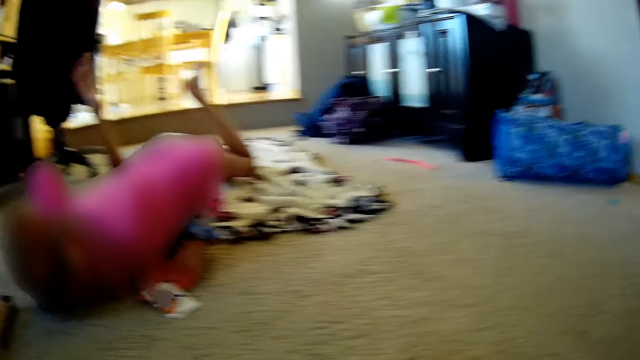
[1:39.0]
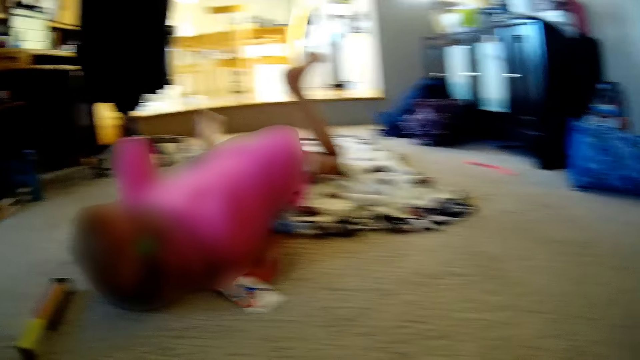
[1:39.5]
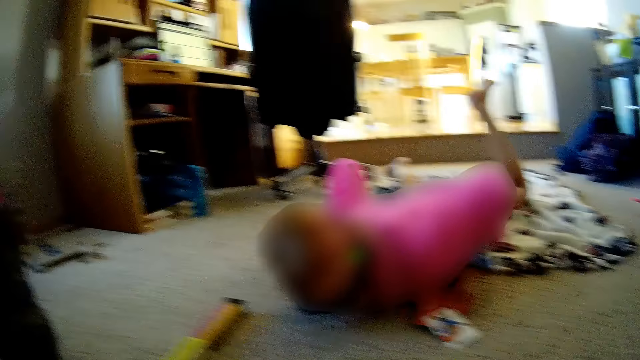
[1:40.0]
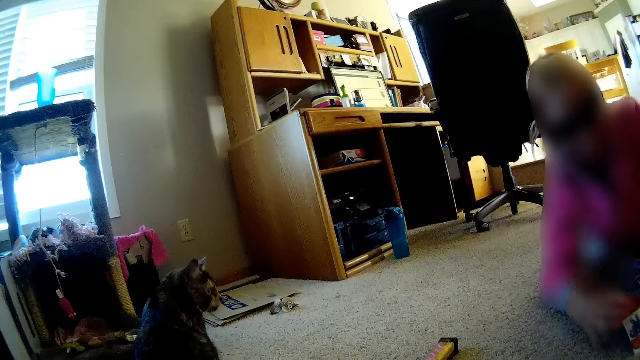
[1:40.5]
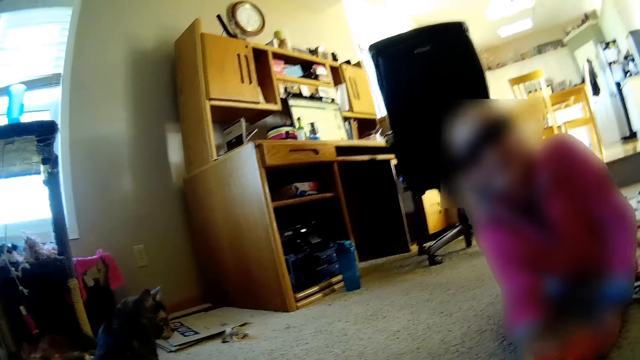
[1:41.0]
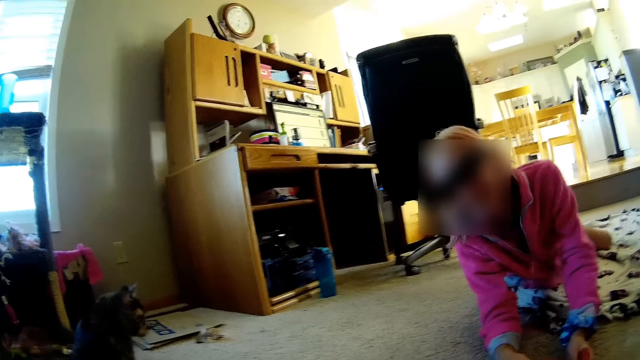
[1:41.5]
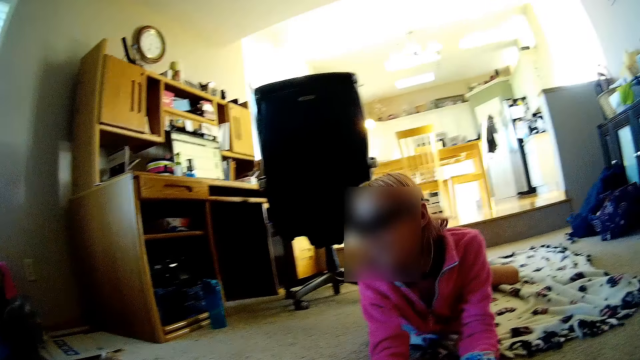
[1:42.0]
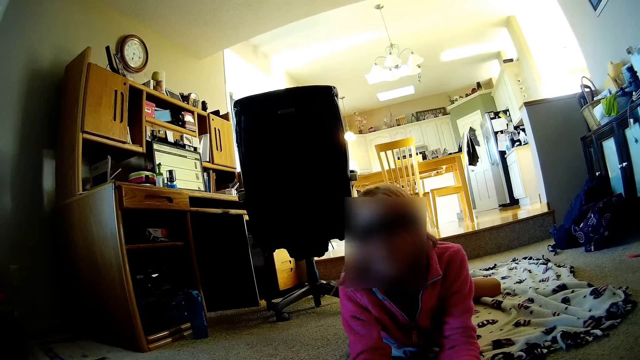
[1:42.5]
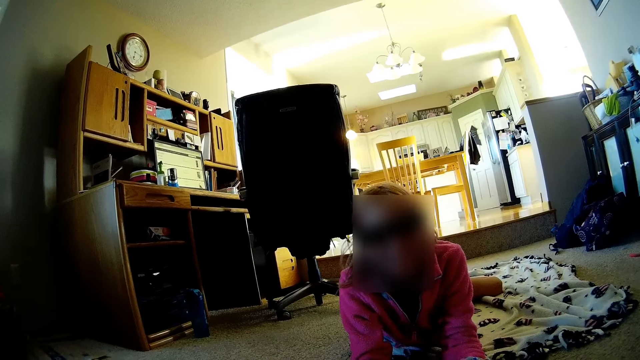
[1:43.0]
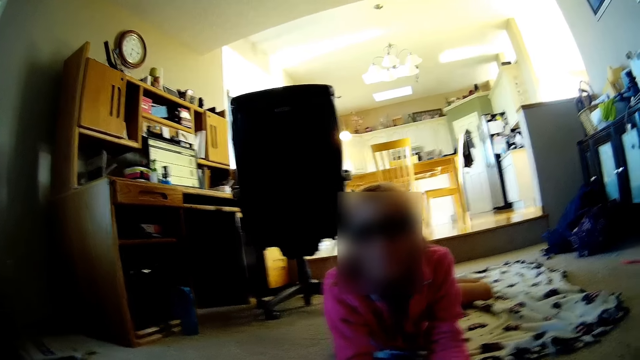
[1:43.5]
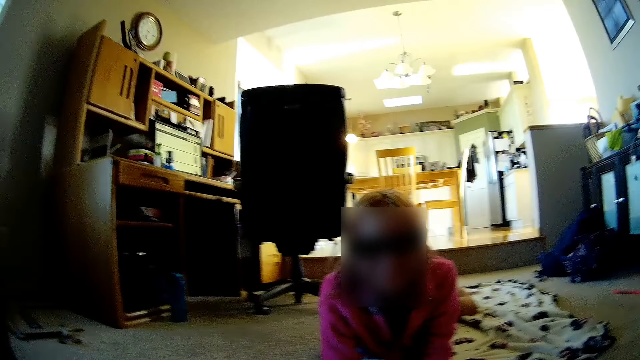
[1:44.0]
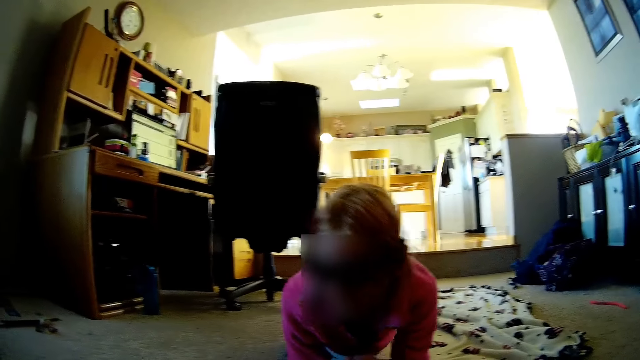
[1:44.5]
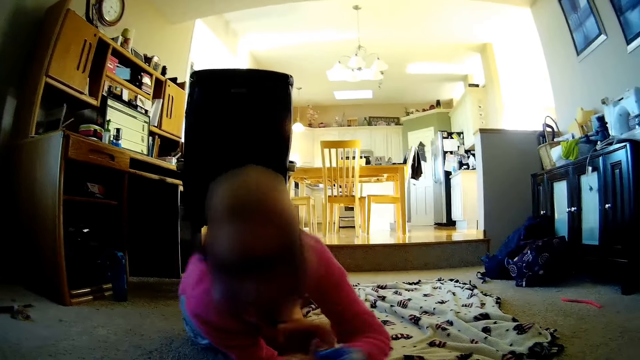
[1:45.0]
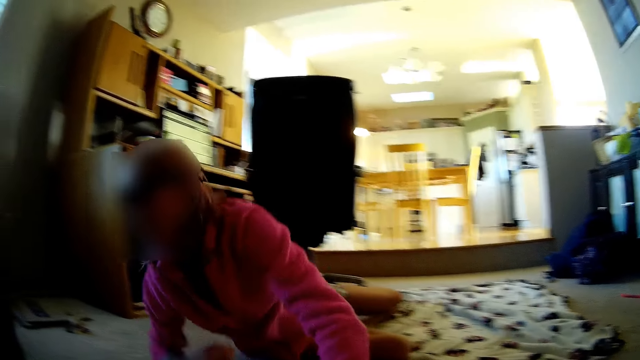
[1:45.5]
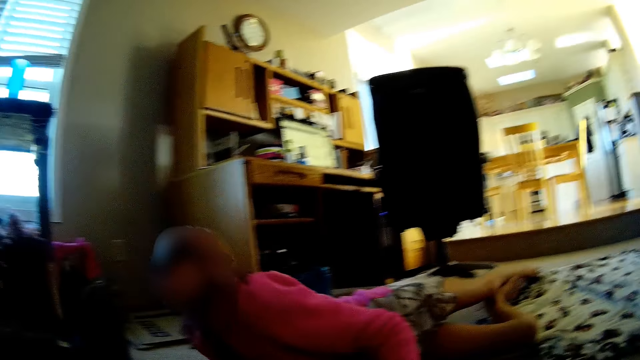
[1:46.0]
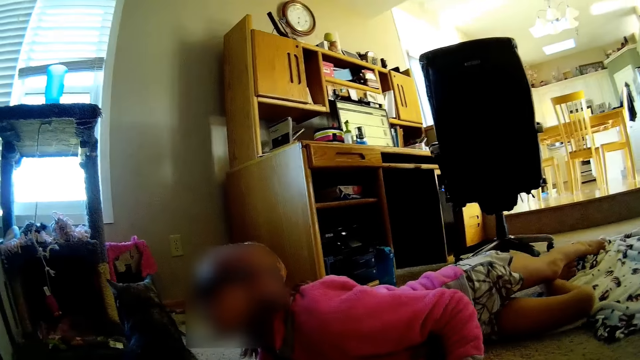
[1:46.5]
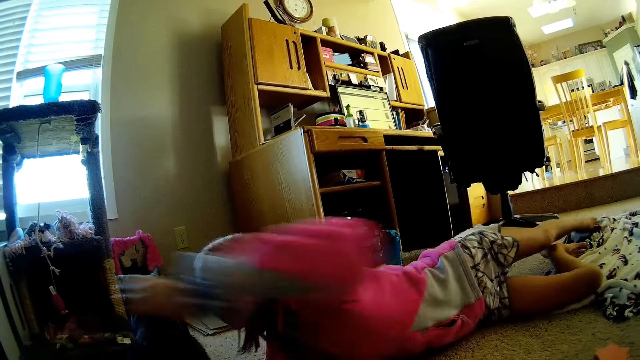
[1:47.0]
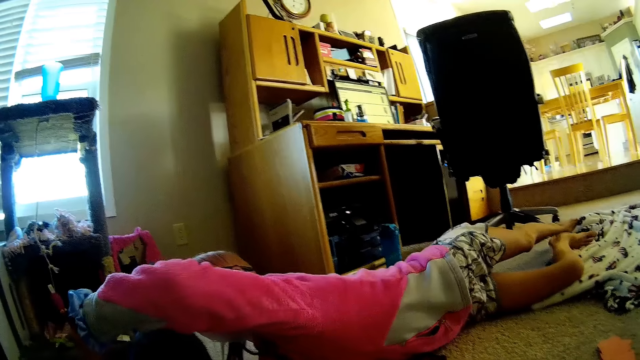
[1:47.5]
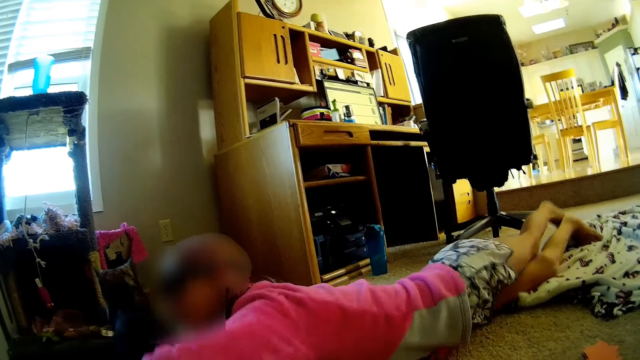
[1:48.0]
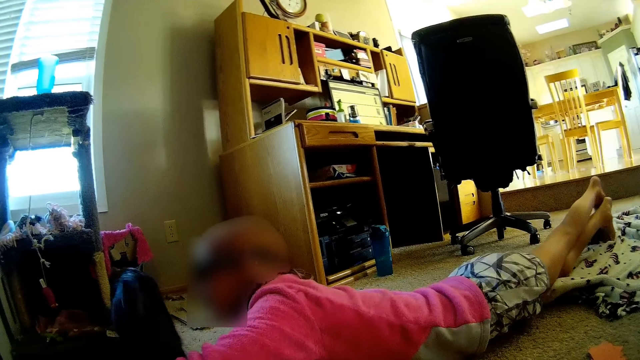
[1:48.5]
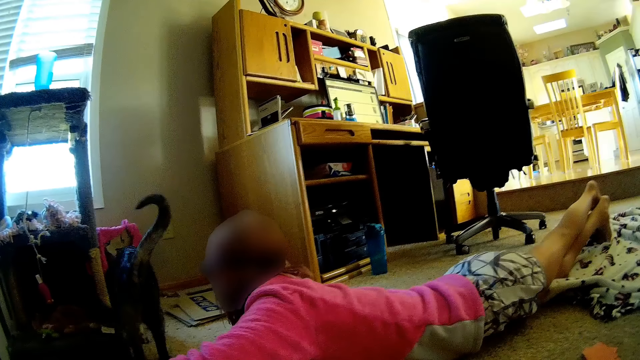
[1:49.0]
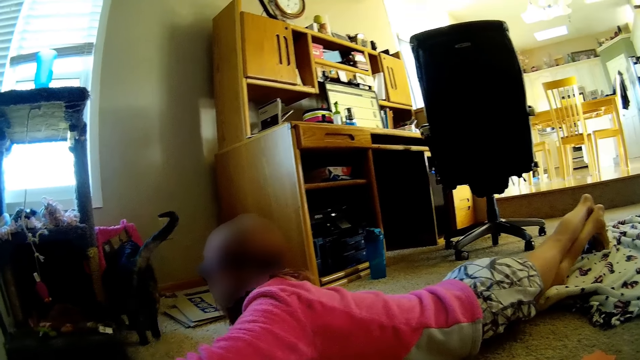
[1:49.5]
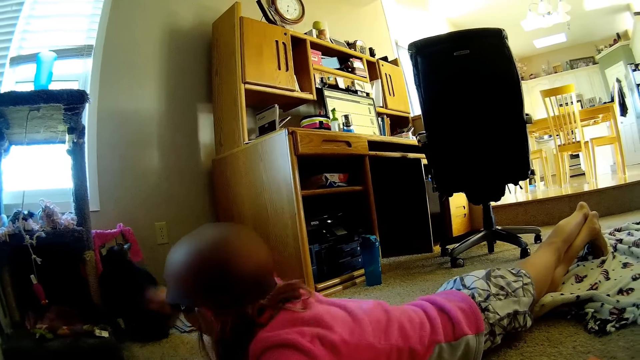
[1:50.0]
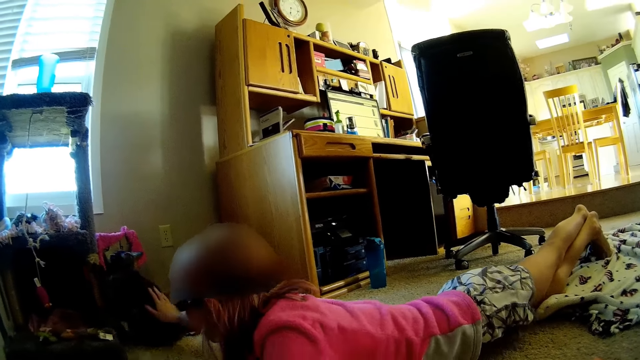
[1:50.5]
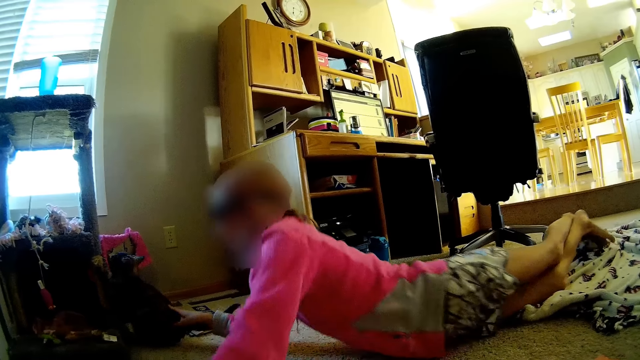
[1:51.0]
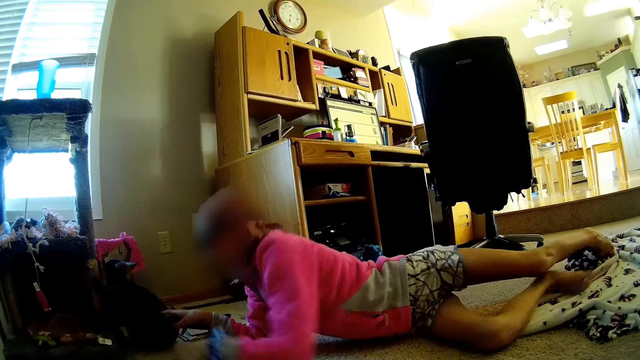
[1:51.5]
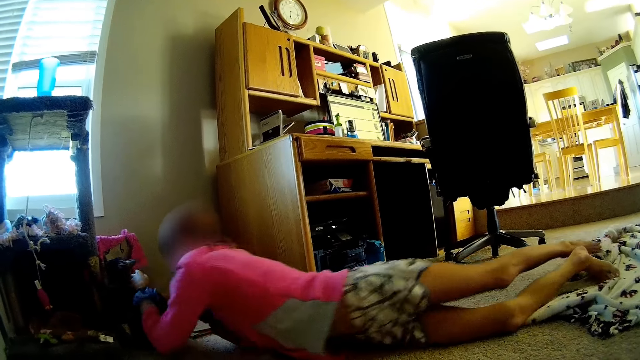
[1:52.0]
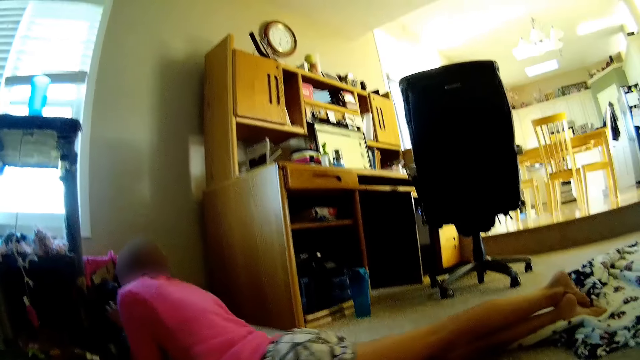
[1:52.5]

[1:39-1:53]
A lady laughs. The camera wearer looks around. They talk with the lady. The lady plays with the cat. The lady touches the cat. The camera wearer talks with the lady.

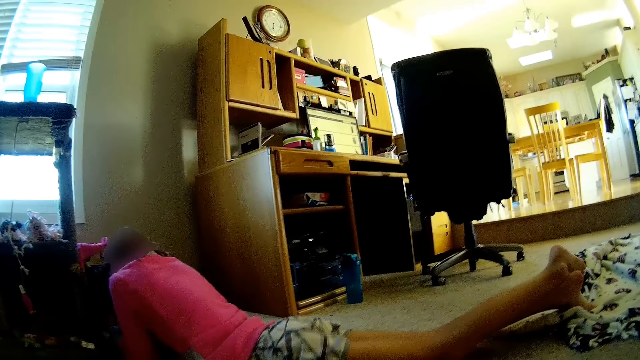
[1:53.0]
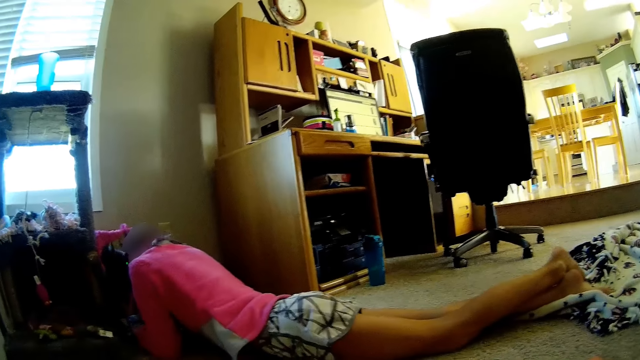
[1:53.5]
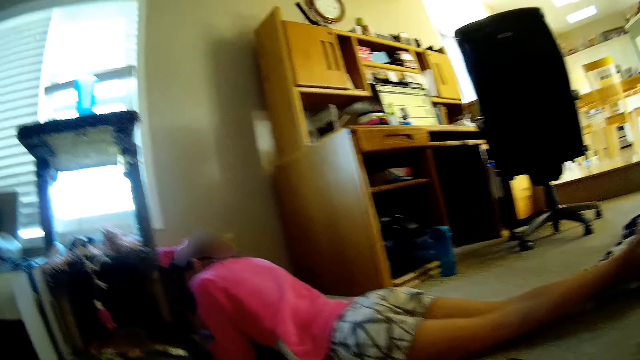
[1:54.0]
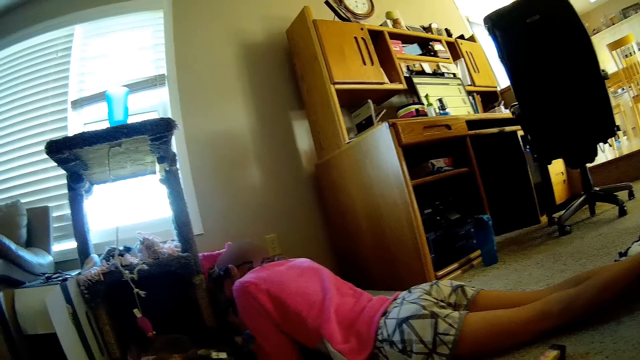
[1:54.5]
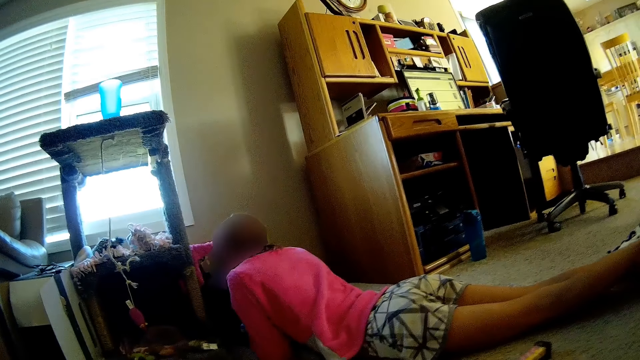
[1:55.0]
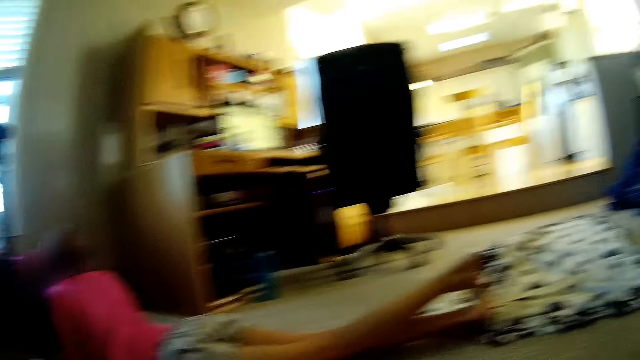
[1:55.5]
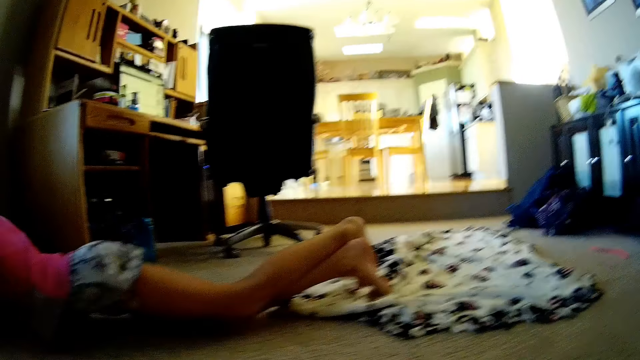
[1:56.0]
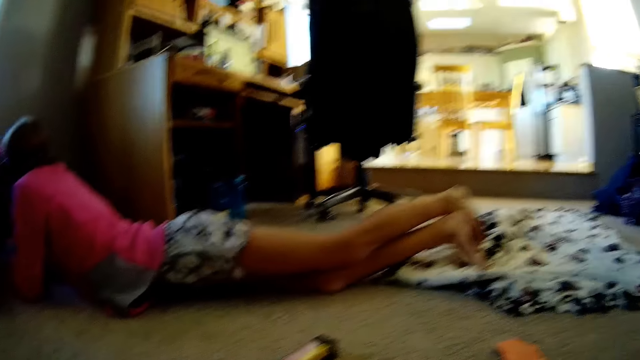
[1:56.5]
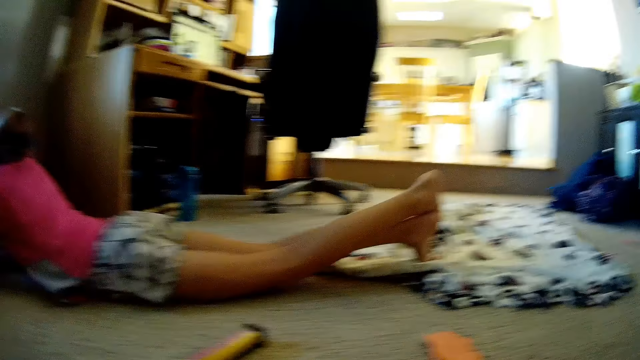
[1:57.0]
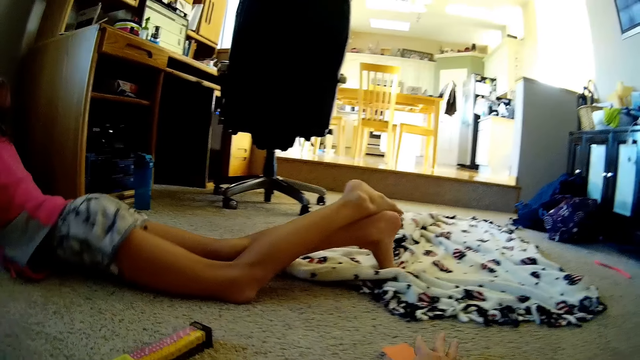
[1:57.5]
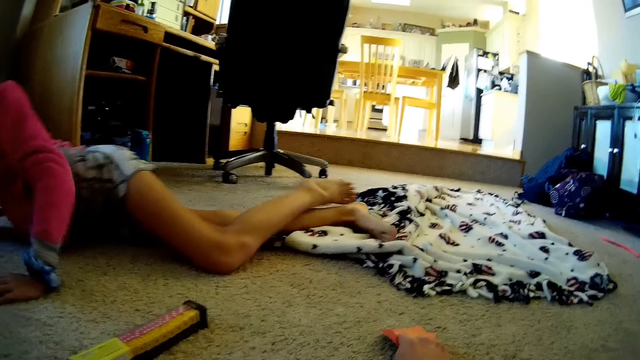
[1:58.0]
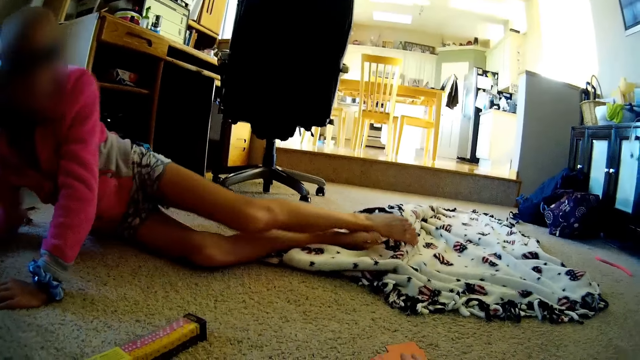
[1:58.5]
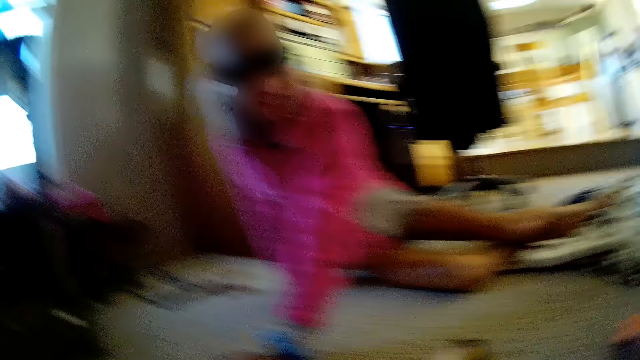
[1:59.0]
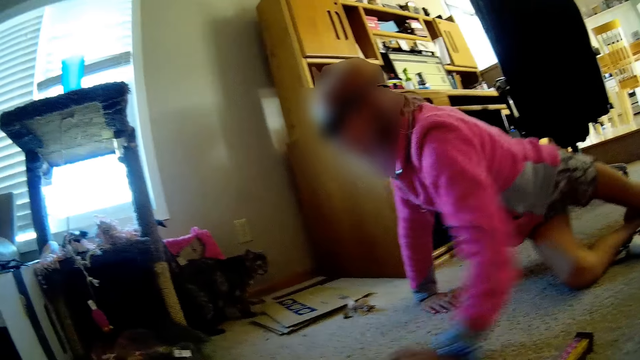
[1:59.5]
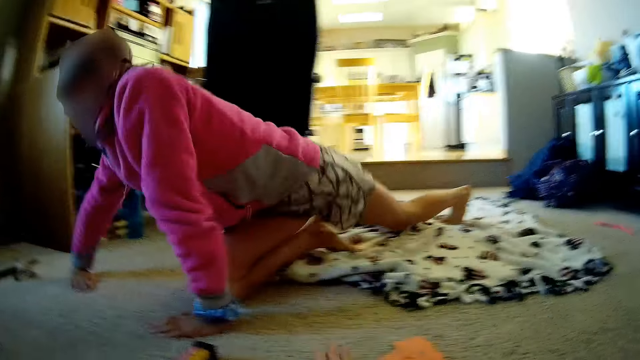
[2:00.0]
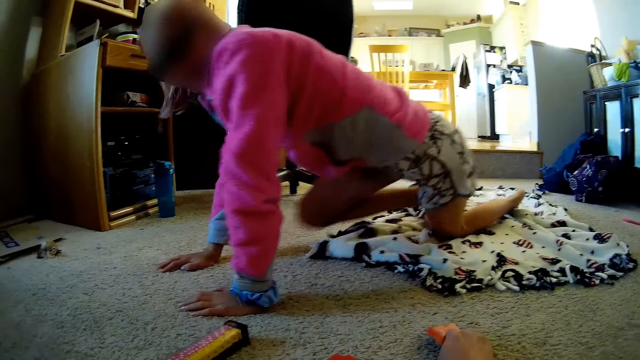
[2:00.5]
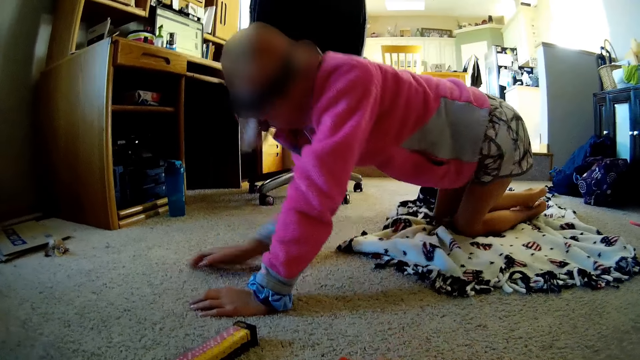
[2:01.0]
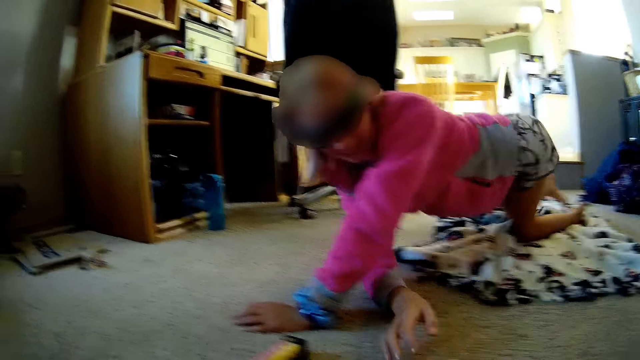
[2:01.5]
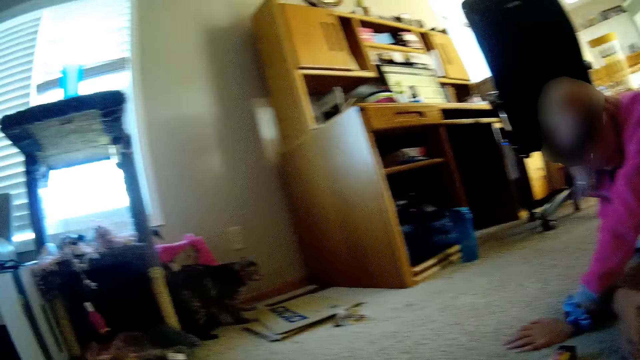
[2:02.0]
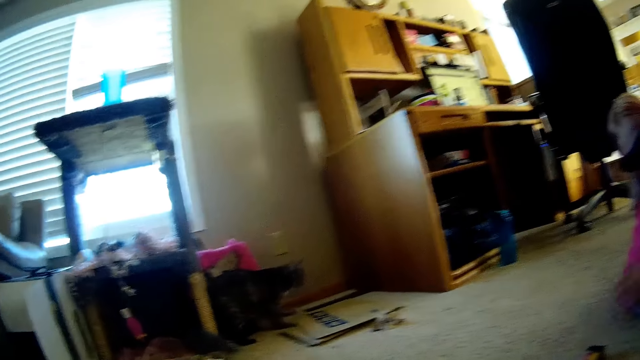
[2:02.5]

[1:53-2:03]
A lady touches a cat. The camera wearer talks with the lady. They look around. The lady moves. The camera wearer looks at the cat. They look around.
